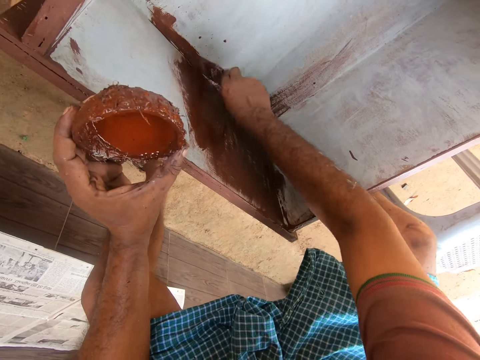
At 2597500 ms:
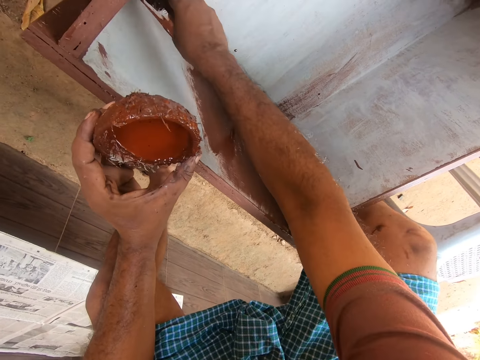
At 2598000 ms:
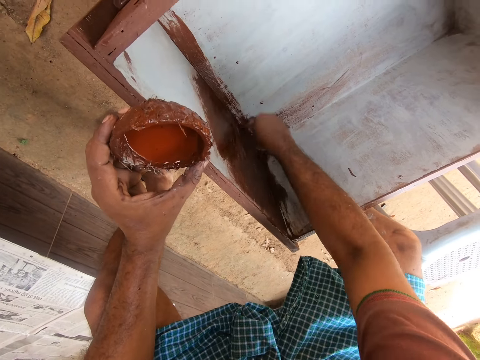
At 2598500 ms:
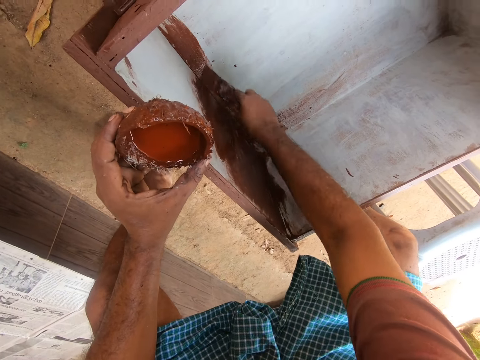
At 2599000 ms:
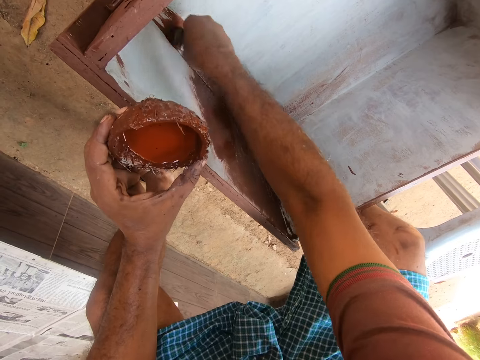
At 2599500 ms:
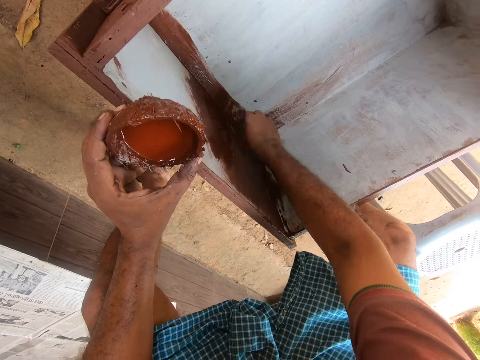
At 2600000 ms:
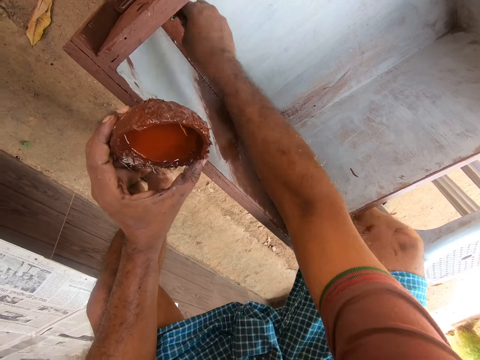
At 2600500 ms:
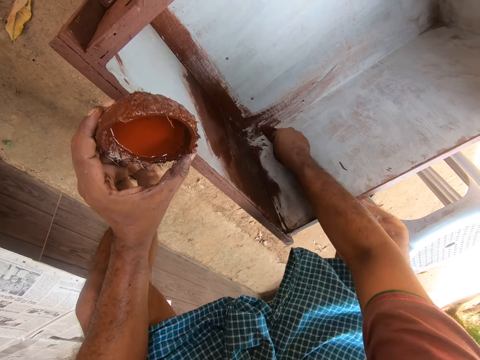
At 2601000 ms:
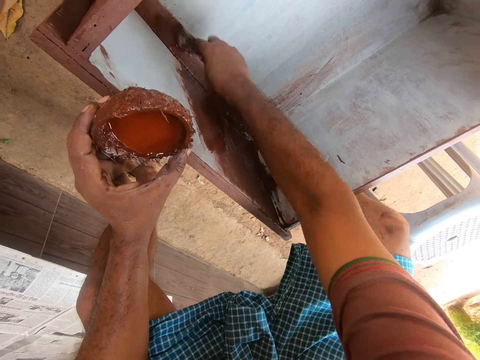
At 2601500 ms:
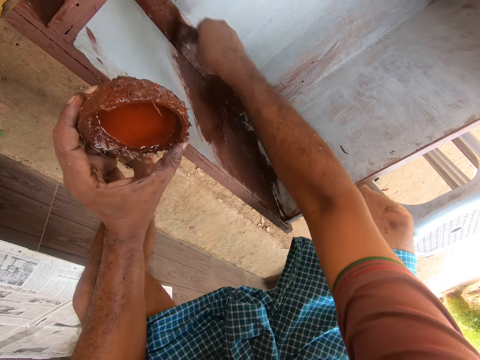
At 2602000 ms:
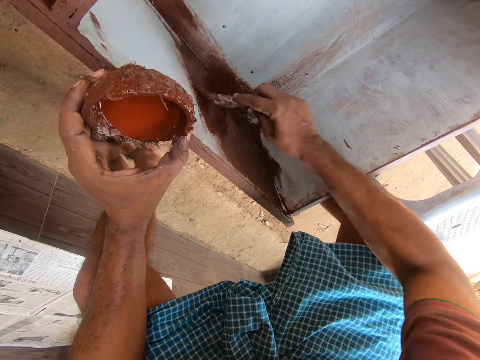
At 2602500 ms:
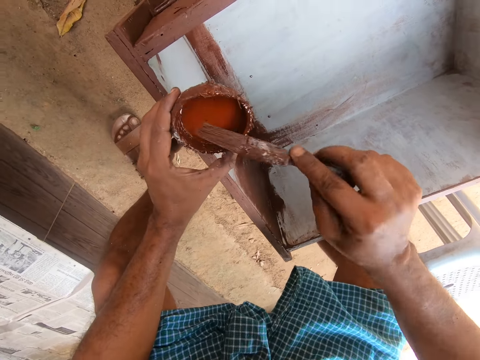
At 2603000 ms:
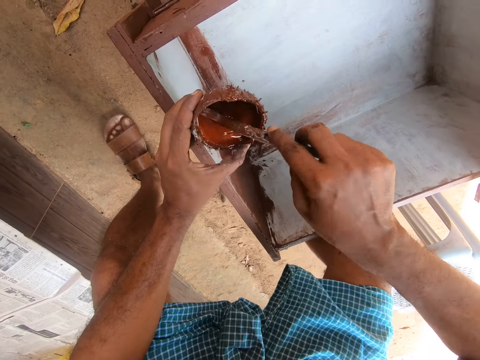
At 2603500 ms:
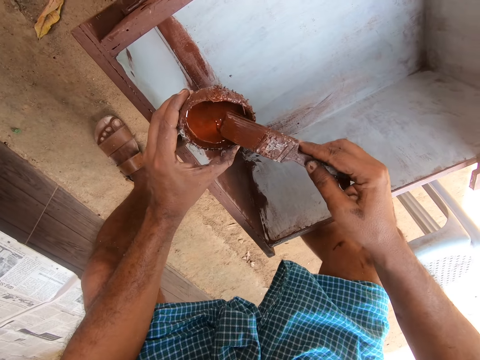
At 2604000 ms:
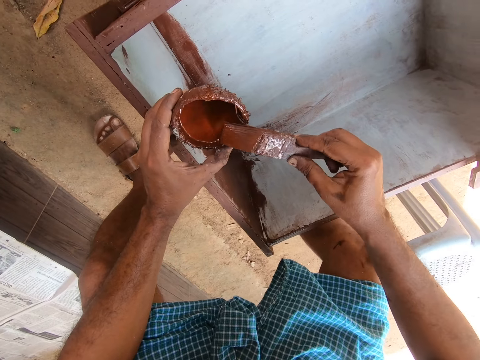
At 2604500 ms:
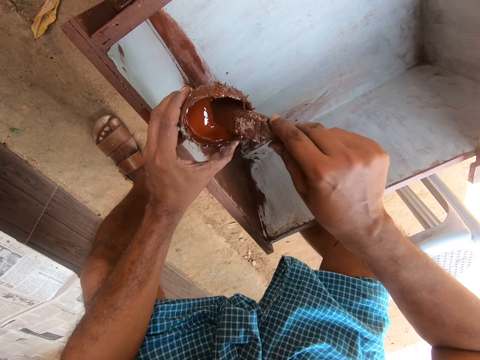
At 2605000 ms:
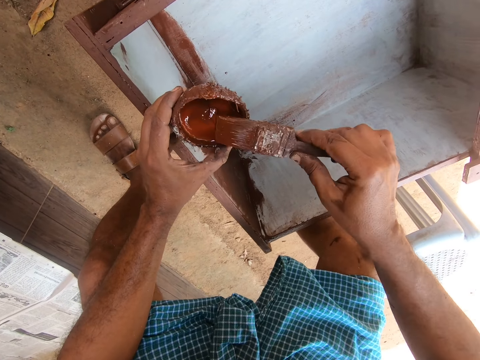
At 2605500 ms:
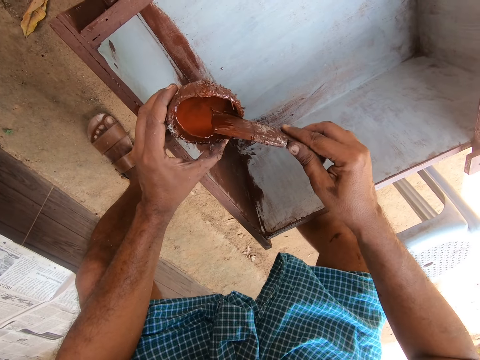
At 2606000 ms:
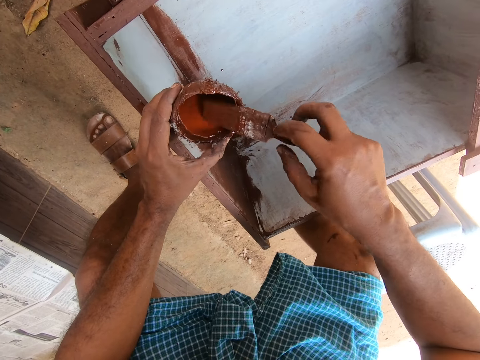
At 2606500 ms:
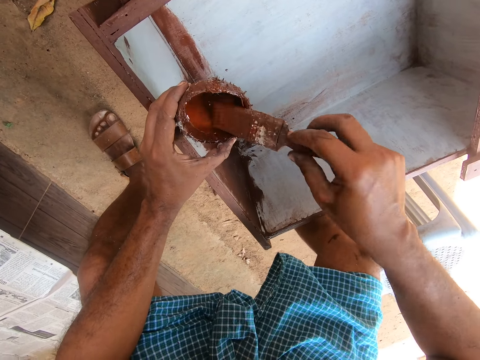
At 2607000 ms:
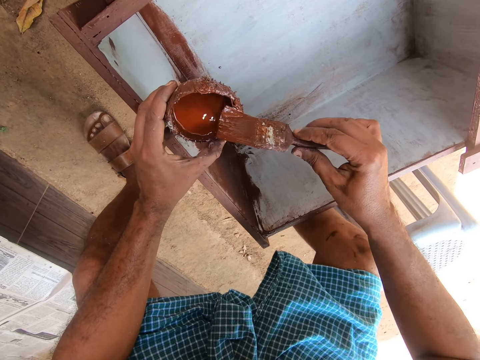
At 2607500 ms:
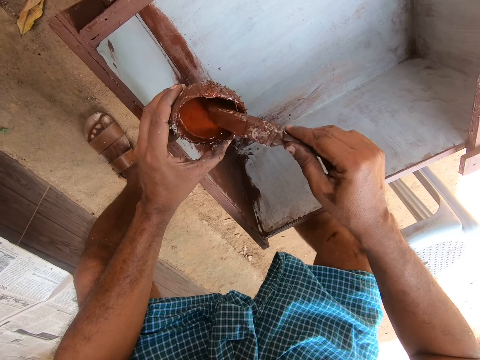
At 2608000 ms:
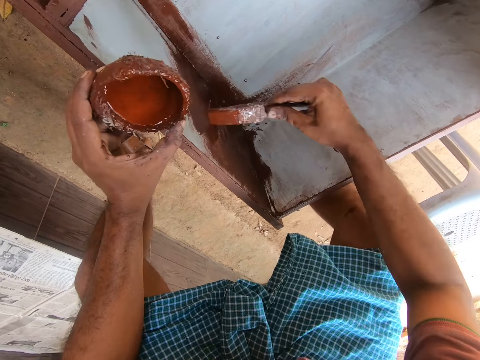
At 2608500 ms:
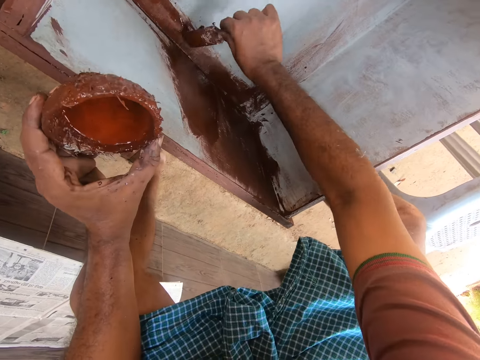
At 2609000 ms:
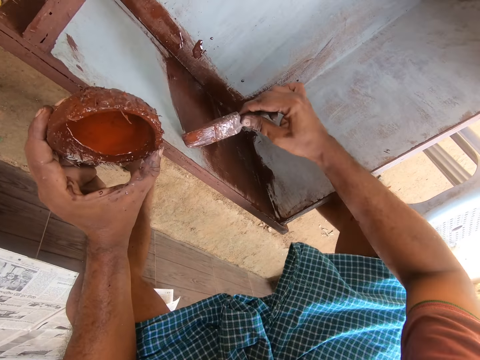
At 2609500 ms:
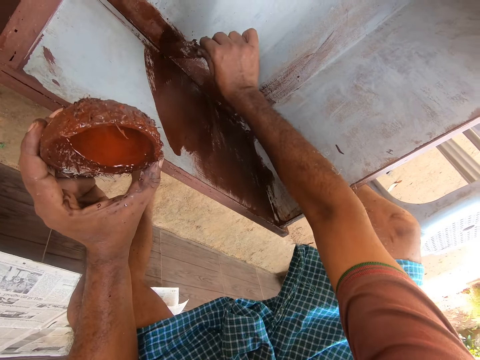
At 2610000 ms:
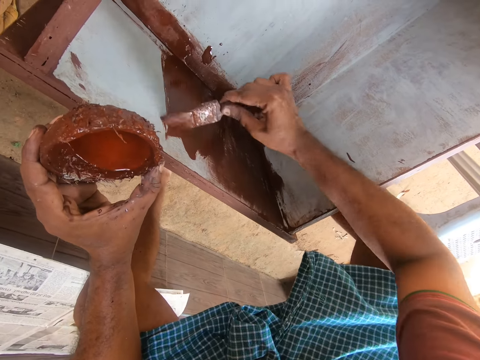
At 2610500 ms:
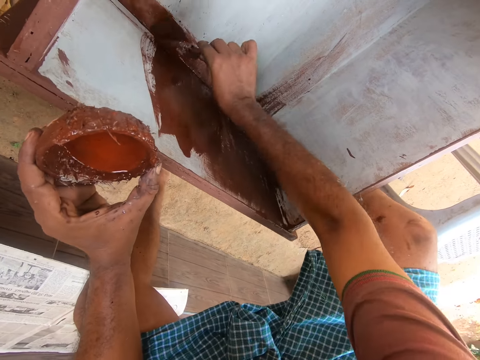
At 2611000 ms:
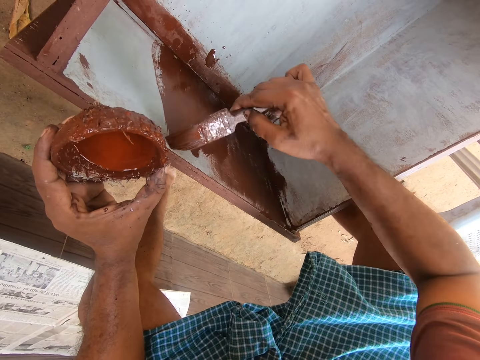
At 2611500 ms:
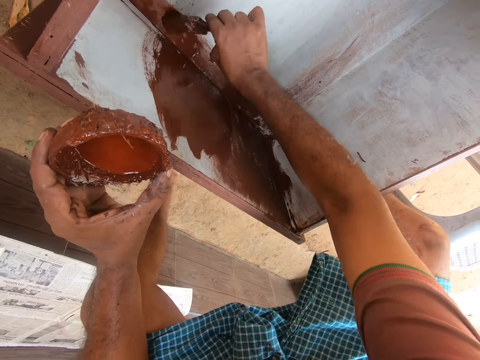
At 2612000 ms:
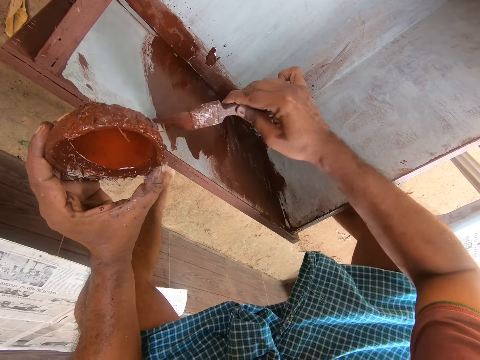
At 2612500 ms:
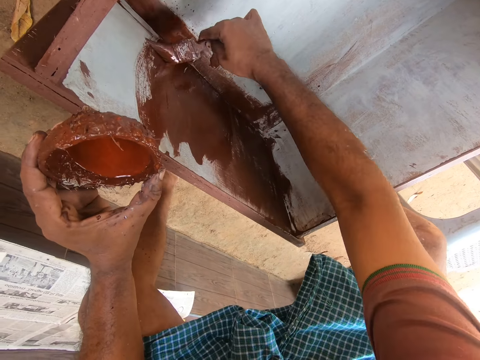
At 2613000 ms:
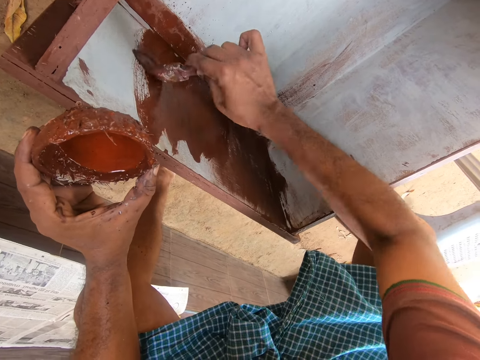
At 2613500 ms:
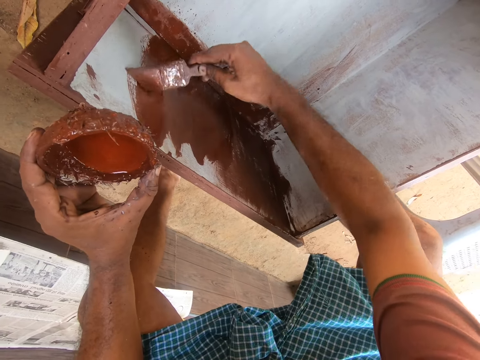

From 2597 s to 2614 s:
The camera wearer takes paint with the brush in his right hand from the cup in his left hand. He places the paint brush on the coconut shell. He dips the paint brush in the paint. He places the paint brush on the coconut shell and turns the paint brush. He dips the paint brush in the paint, places the paint brush on the coconut shell and turns the paint brush. He paints the inner part of the drawer with the brush in his right hand.

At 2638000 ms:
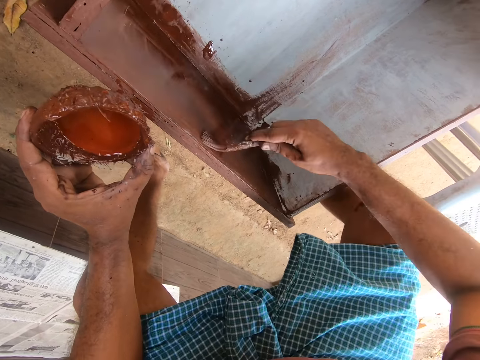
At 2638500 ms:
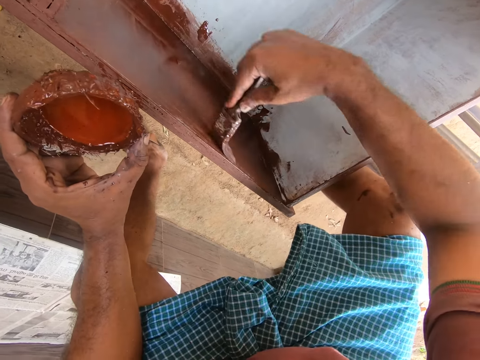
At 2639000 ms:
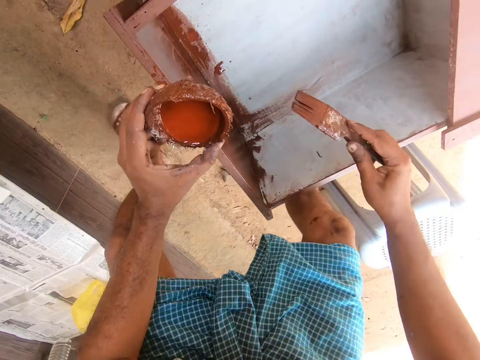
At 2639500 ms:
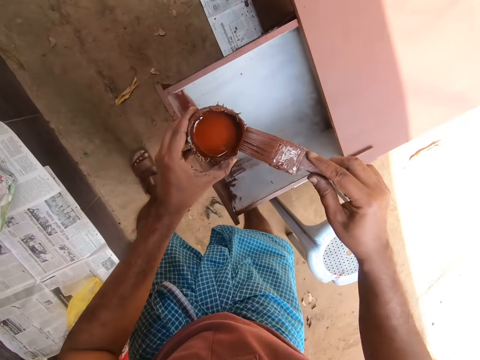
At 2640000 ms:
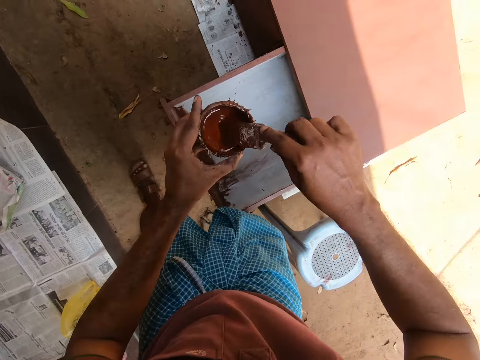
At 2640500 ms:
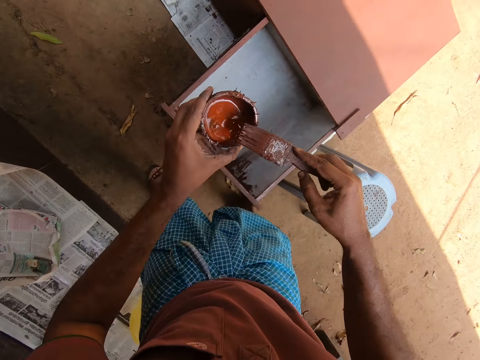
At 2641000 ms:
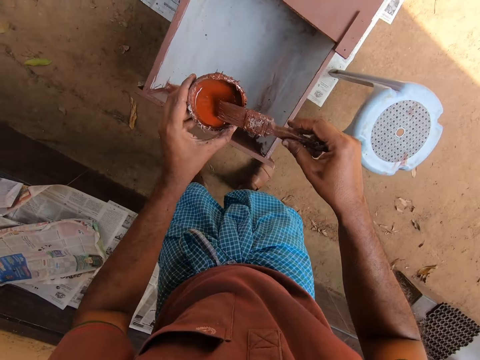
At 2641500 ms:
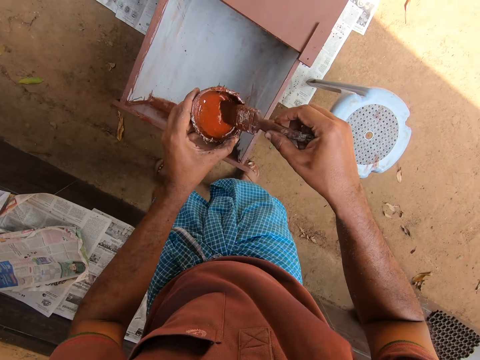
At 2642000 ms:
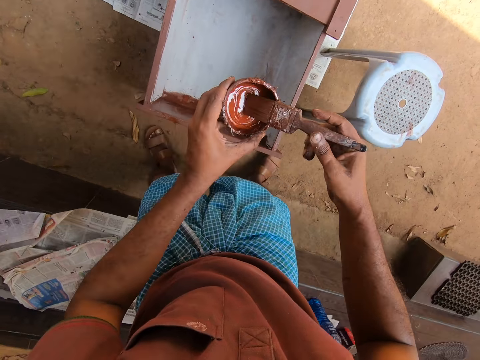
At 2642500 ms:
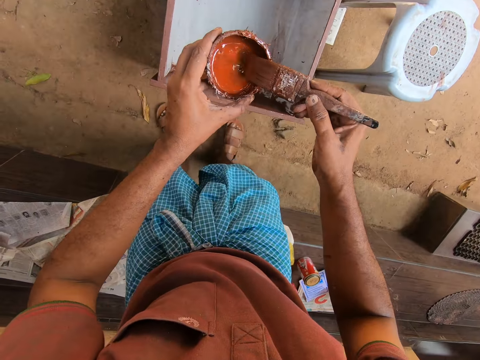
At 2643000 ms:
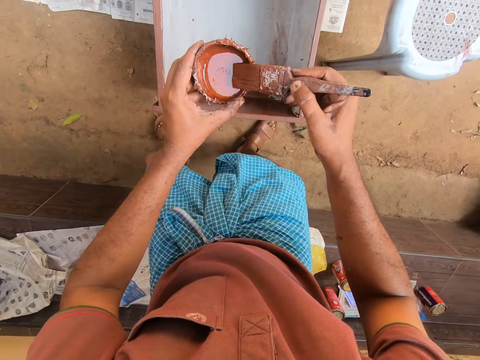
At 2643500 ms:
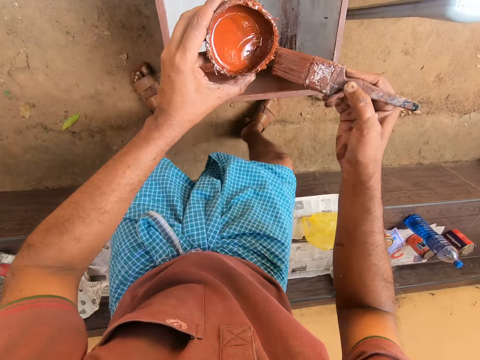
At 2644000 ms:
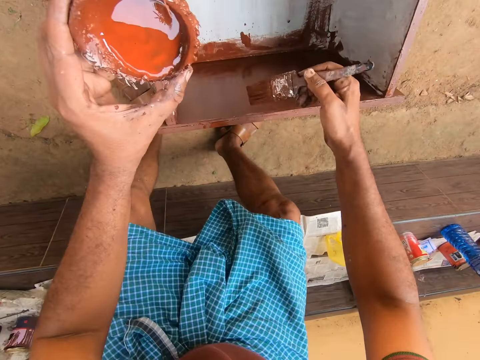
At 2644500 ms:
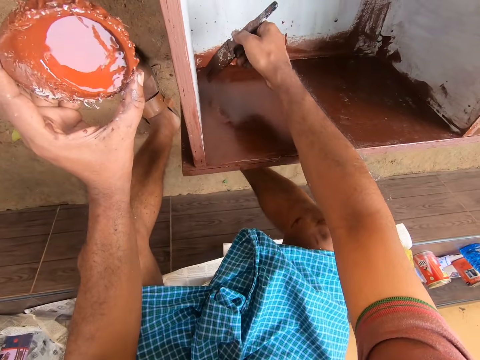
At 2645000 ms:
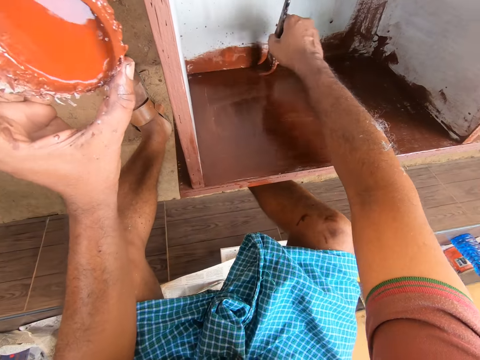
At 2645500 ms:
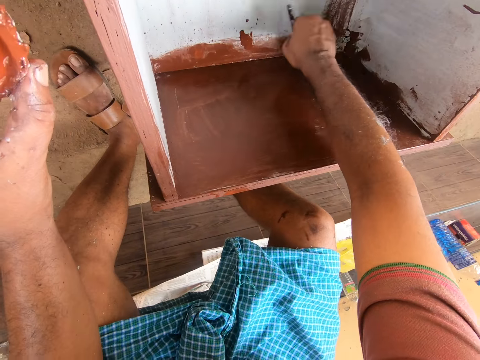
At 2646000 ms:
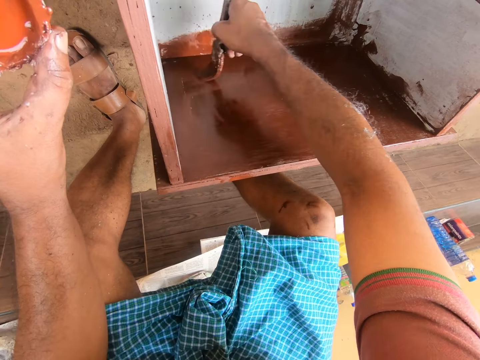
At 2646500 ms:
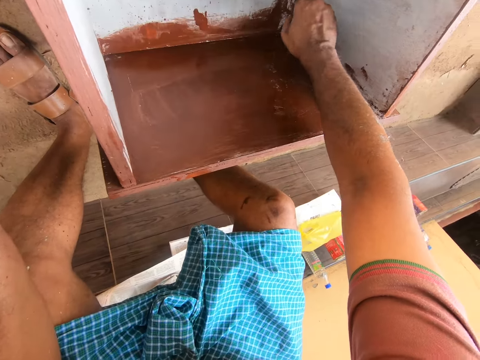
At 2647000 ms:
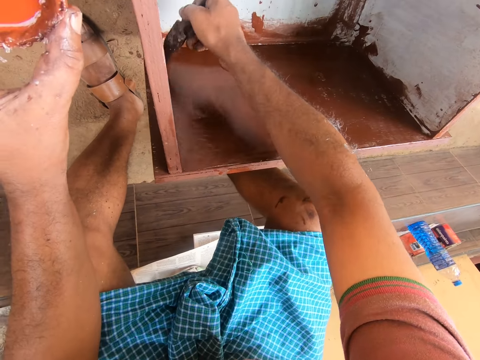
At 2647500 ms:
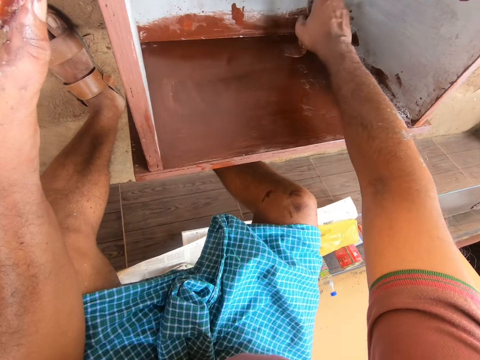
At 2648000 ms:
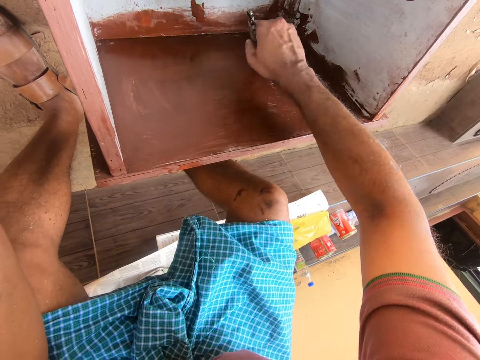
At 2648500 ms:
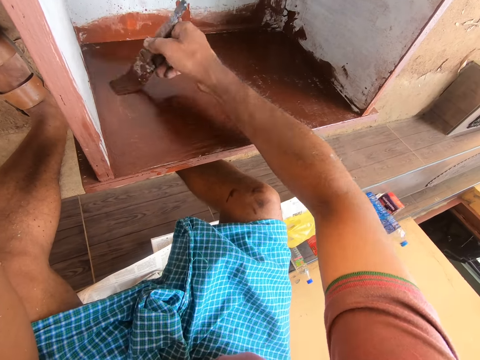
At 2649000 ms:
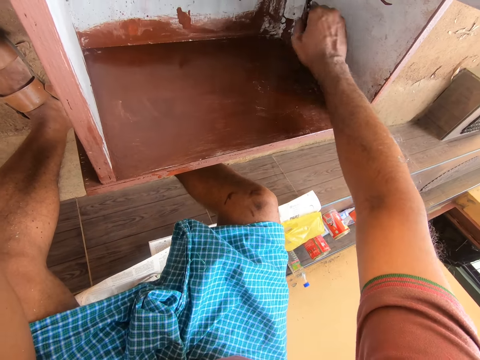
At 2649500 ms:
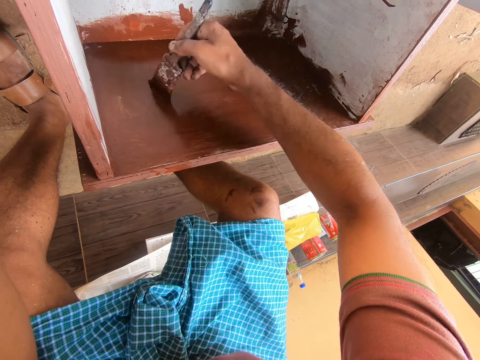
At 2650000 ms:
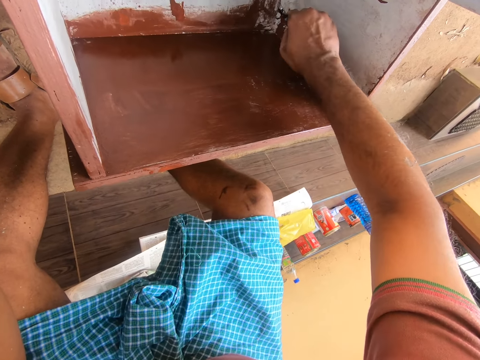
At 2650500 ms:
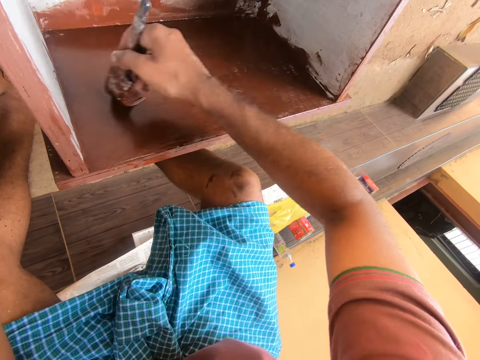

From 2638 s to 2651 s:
The camera wearer stands up. He adjusts his position in front of the drawer. He takes paint with the brush in his right hand from the cup in his left hand. He moves away from the stool. He takes paint with the brush in his right hand from the cup in his left hand. He bends towards the drawer. He paints the inner part of the drawer with the brush in his right hand.
